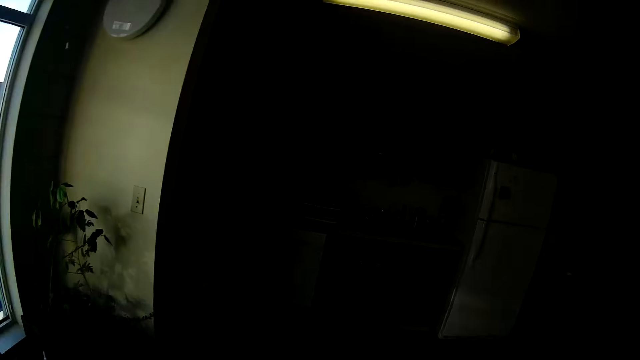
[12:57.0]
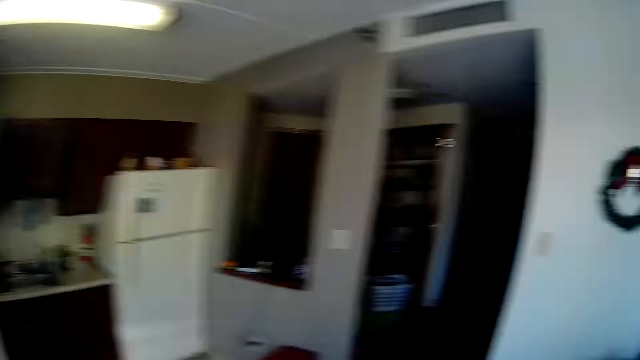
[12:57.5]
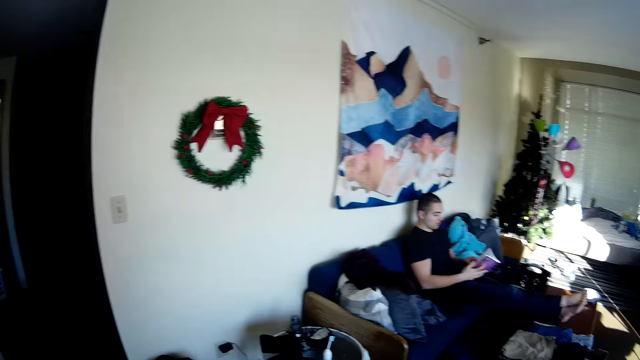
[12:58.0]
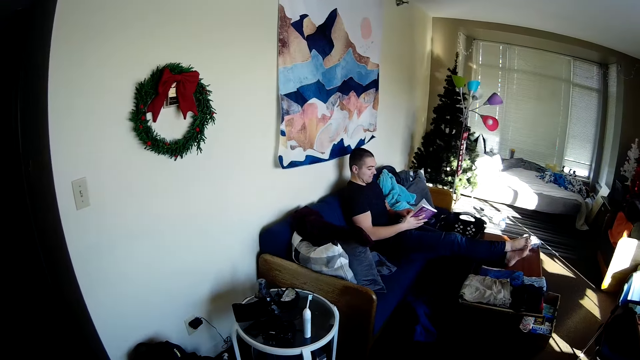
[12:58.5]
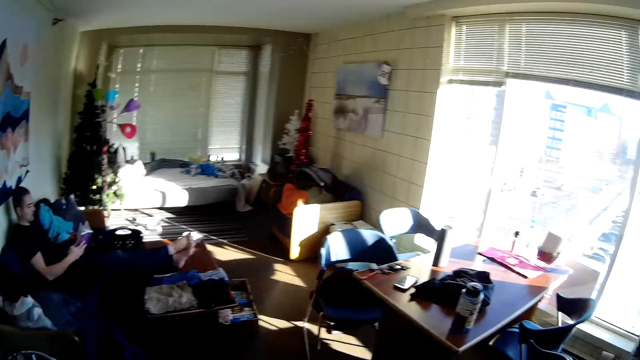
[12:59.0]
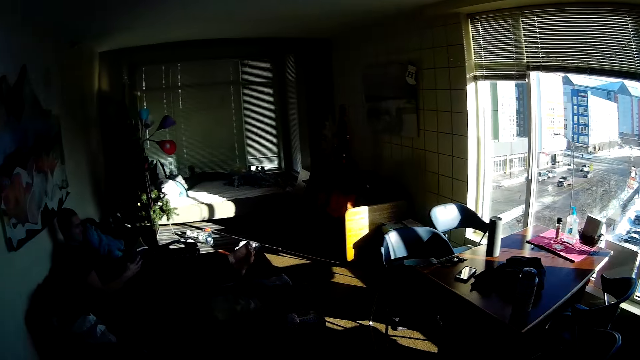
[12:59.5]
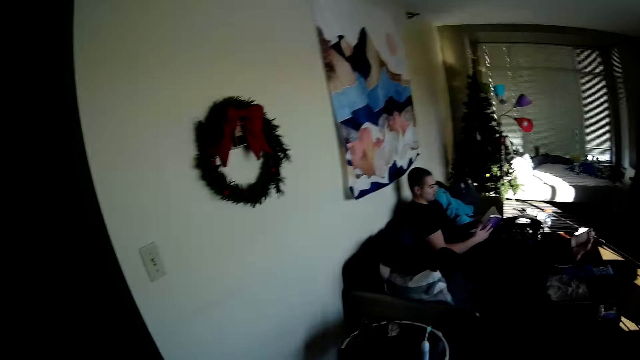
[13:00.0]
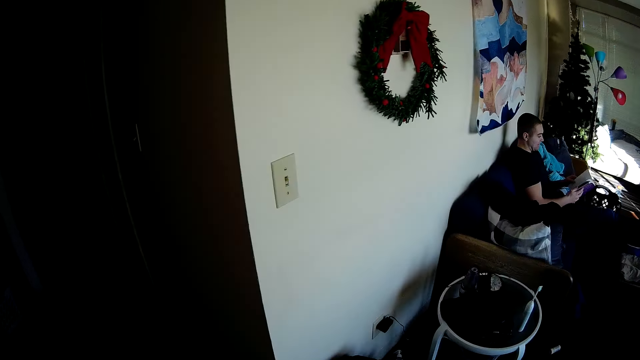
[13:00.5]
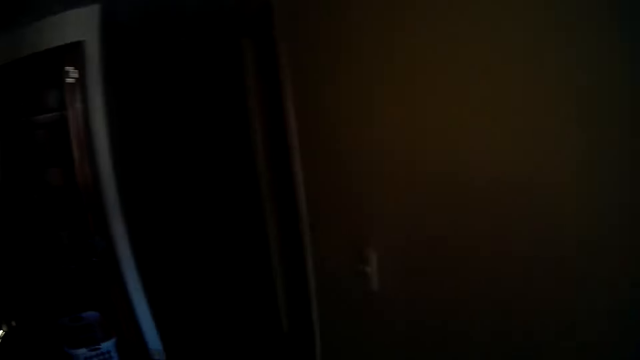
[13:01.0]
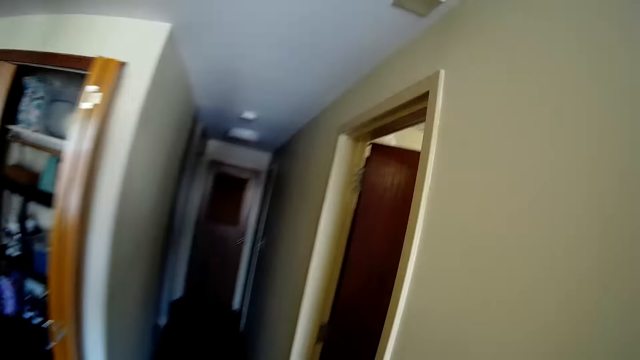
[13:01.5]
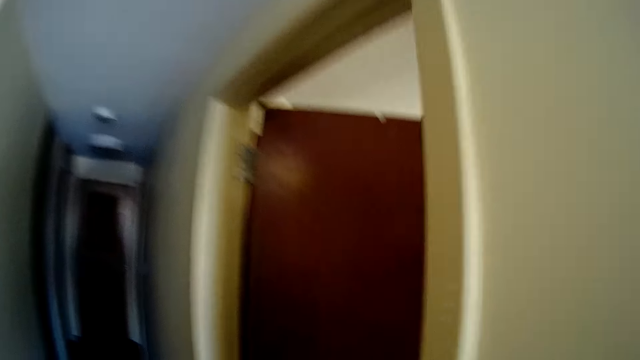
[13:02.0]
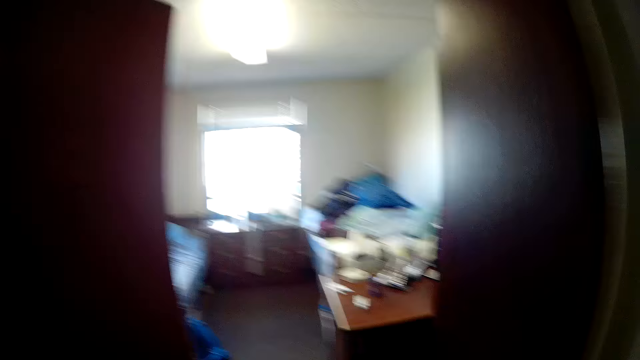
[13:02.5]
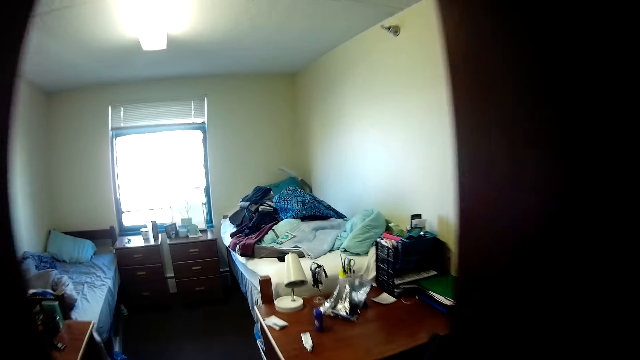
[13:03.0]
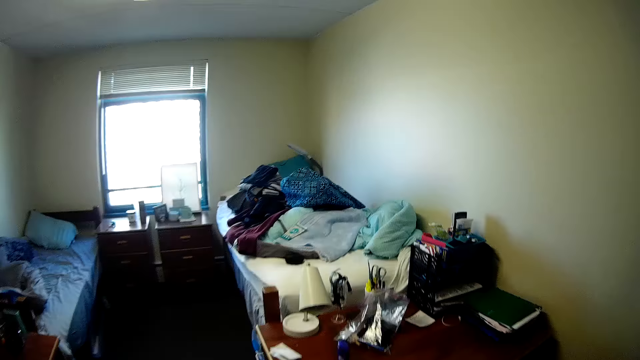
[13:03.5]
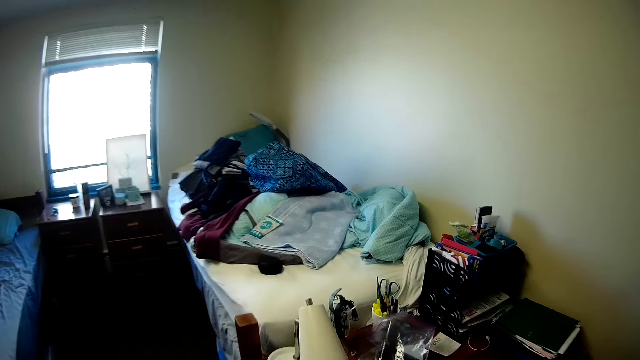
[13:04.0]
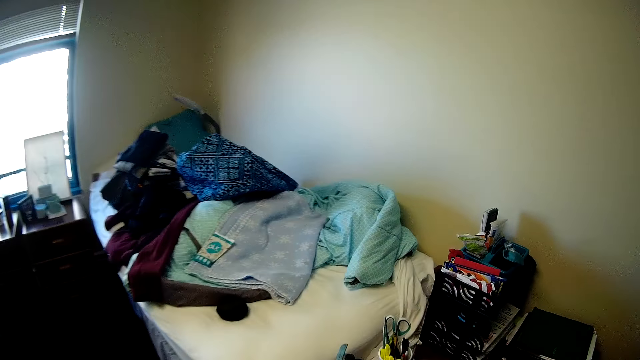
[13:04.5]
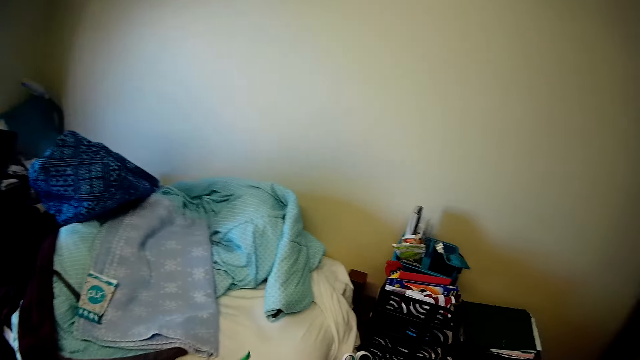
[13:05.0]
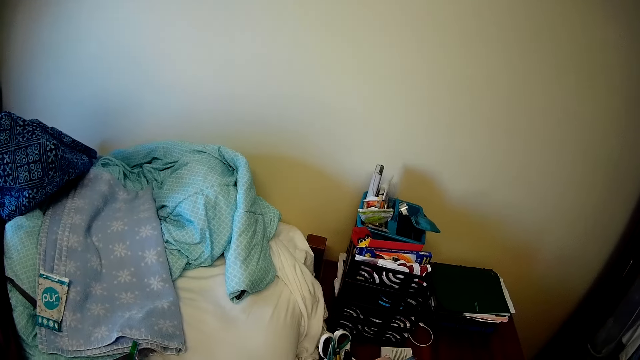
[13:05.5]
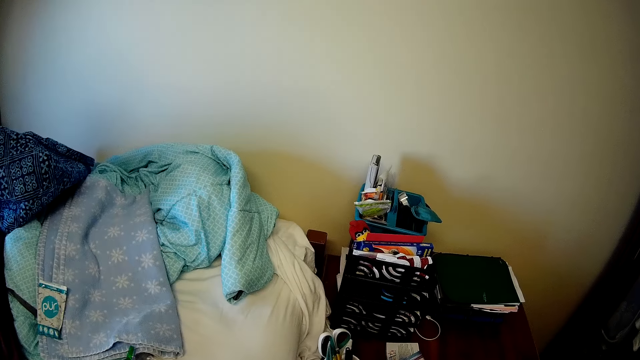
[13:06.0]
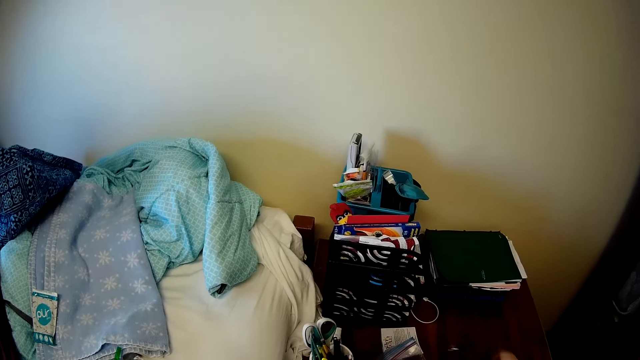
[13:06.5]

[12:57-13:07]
The camera wearer walks around.

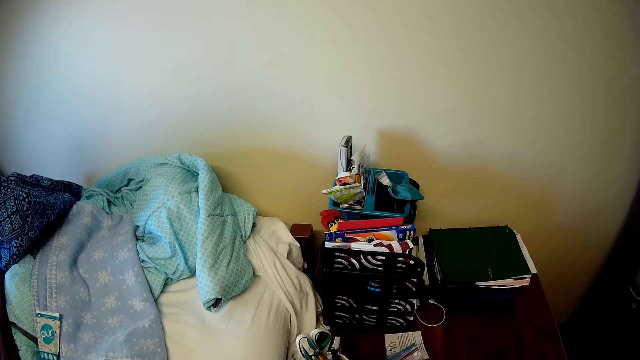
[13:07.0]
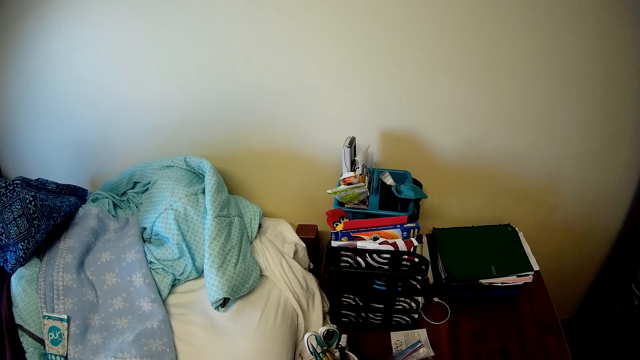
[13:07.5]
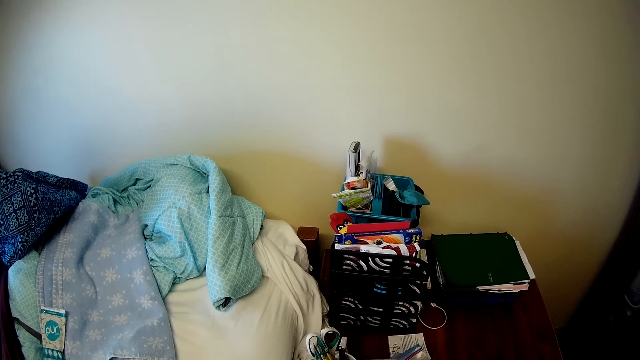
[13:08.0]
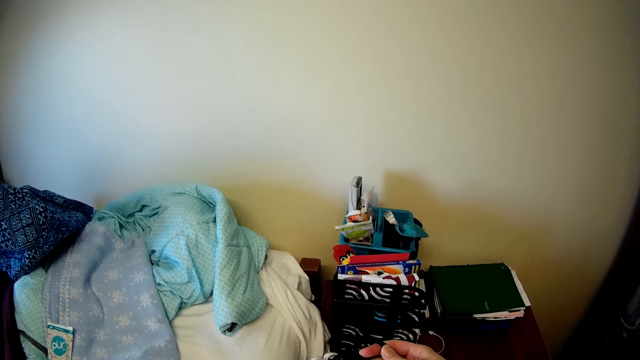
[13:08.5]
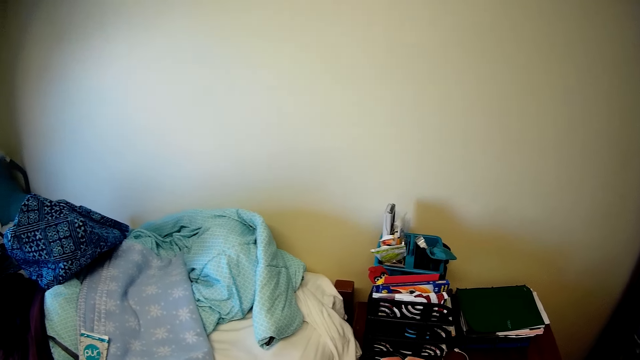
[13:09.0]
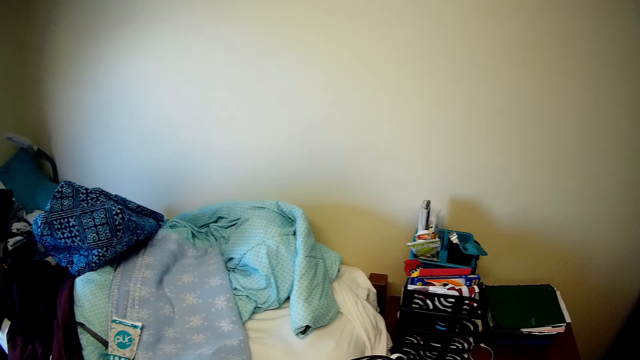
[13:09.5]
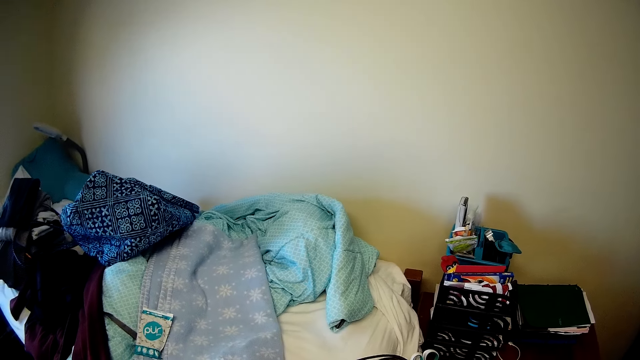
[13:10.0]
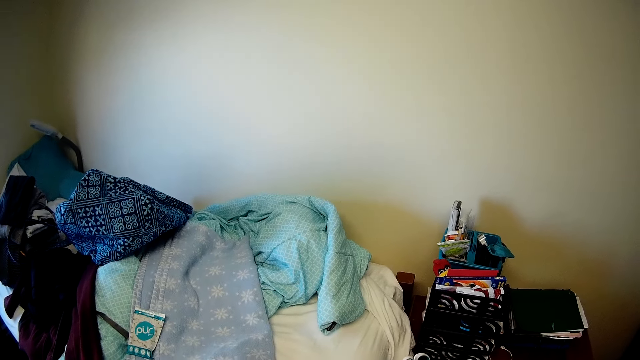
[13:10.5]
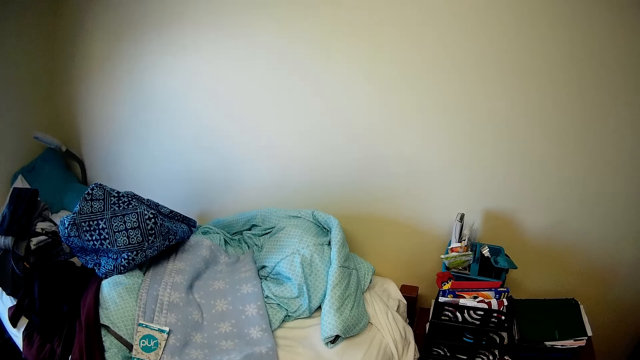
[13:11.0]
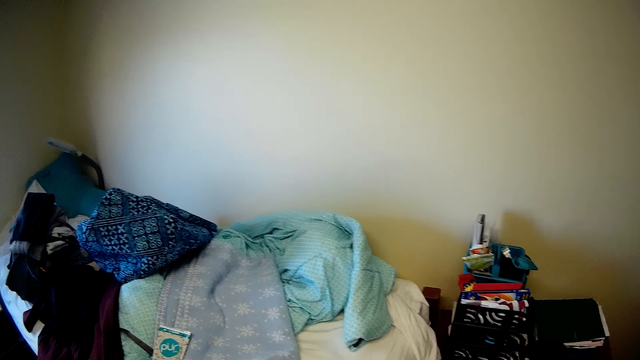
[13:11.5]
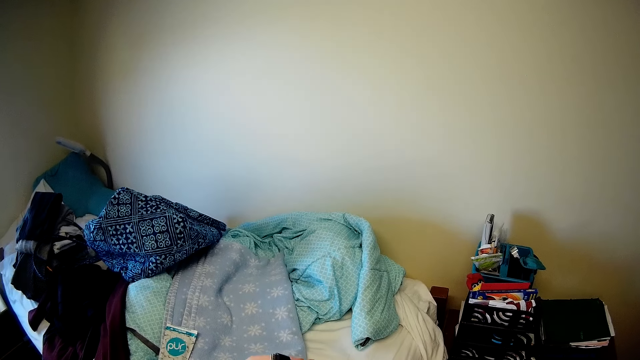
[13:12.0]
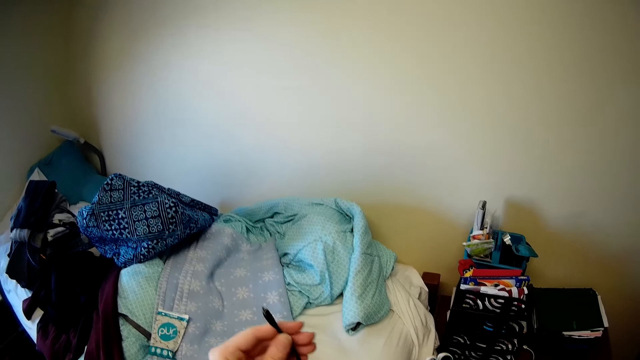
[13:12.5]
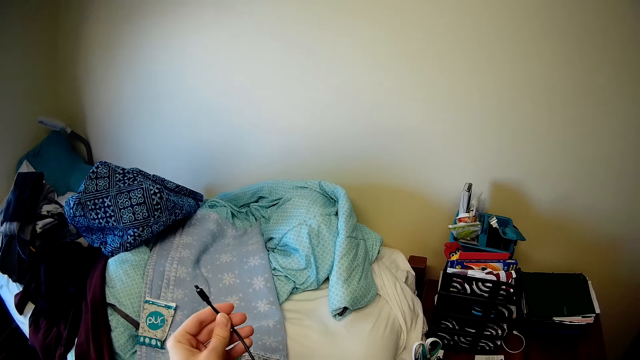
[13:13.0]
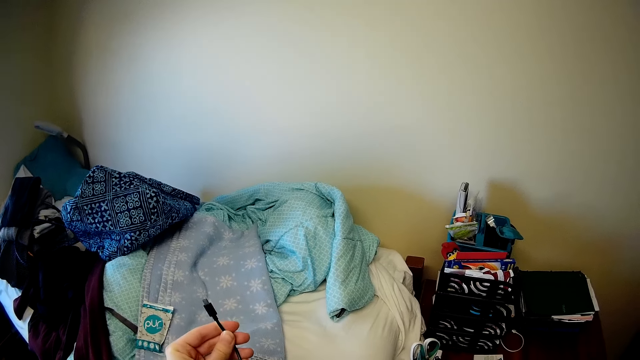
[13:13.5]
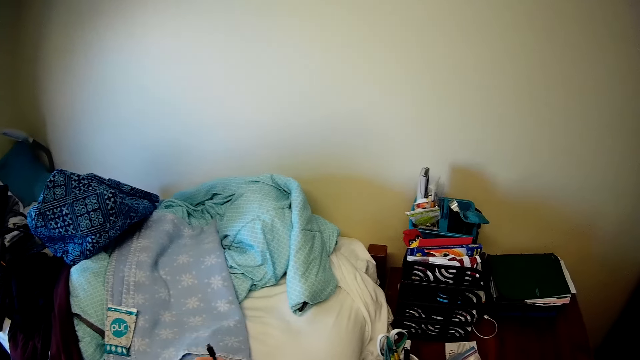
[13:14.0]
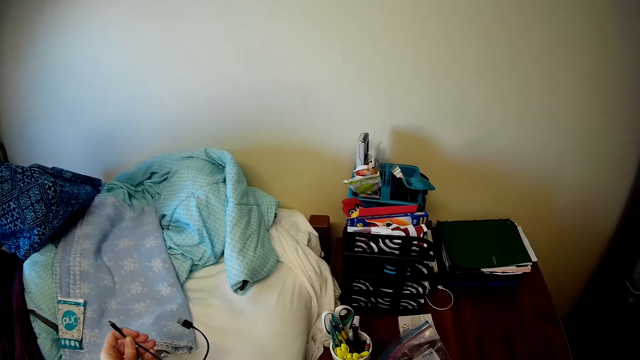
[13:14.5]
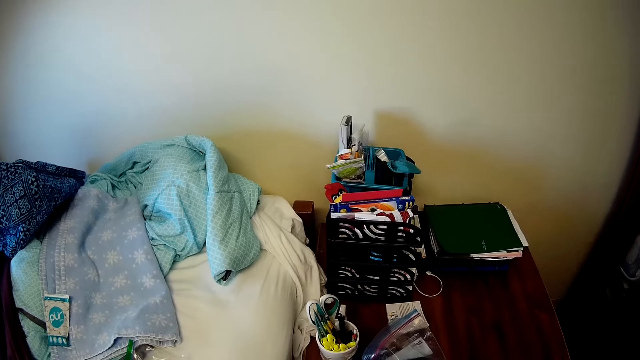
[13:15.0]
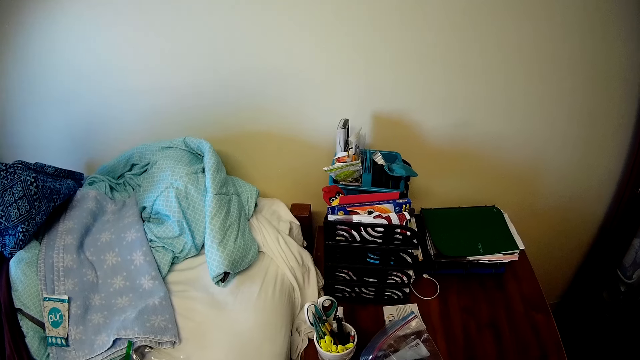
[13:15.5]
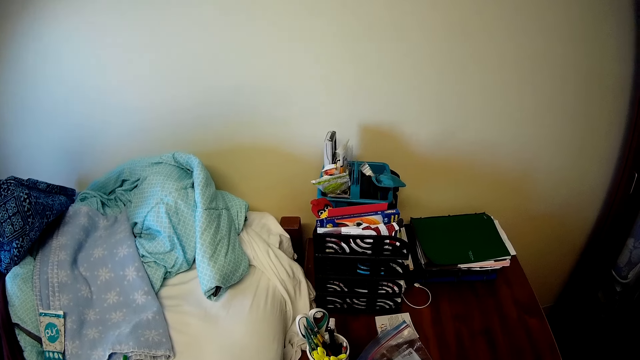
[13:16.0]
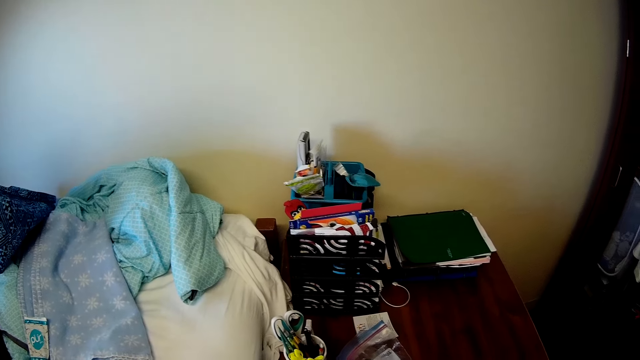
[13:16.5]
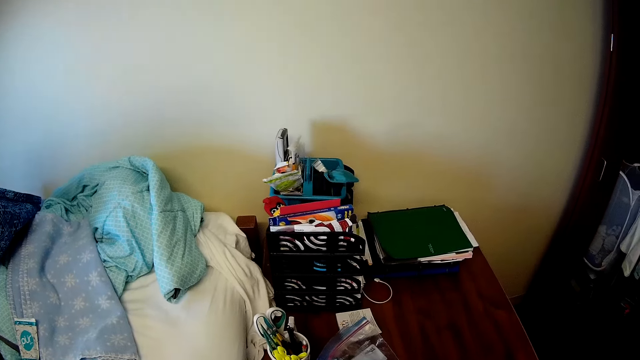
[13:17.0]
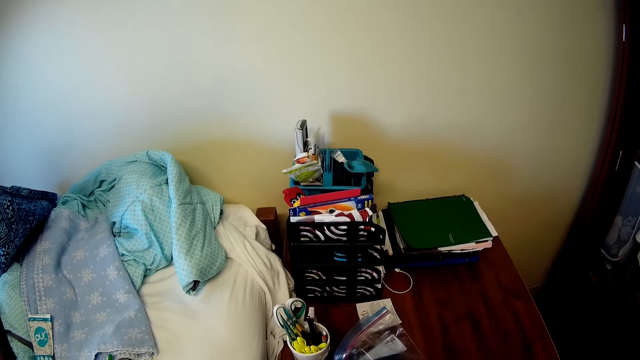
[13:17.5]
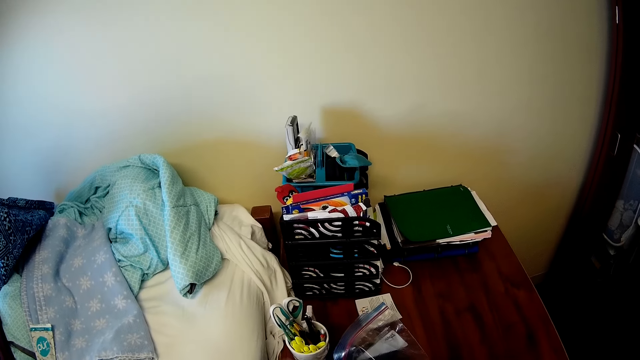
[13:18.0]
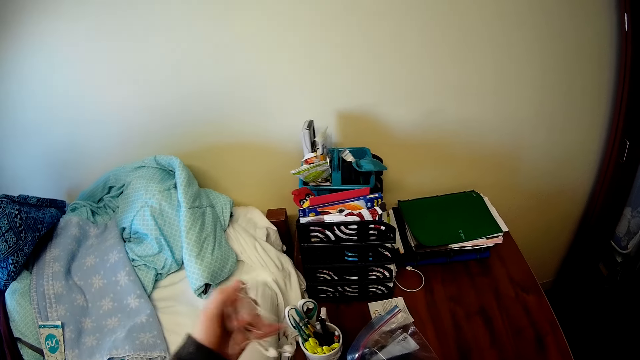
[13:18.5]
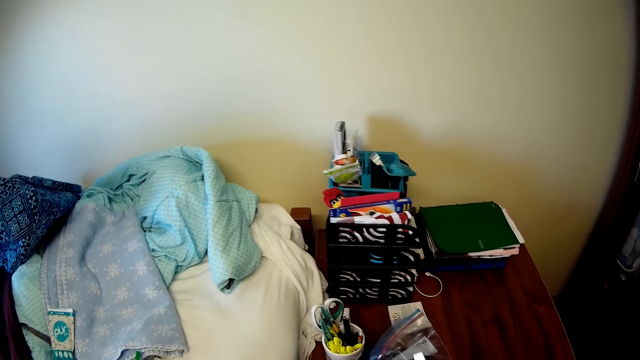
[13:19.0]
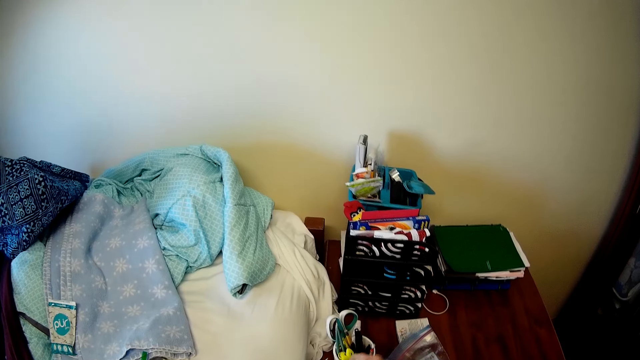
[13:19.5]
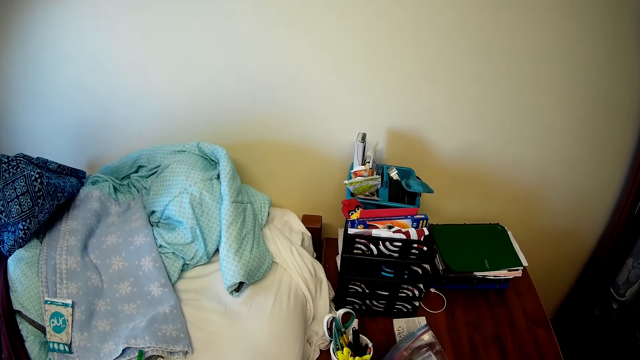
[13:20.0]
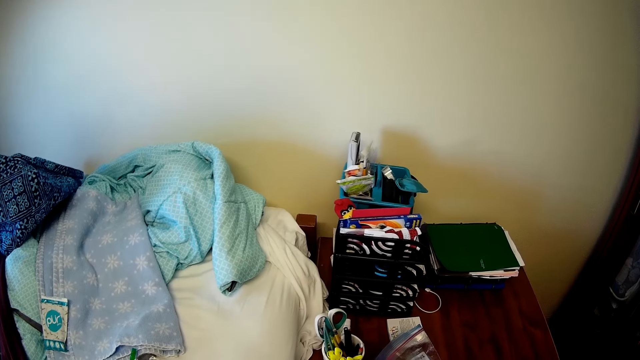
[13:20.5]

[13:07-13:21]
The camera wearer looks around. They are doing something on a room. They hold a cable wire. They look around.
